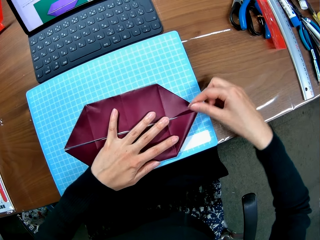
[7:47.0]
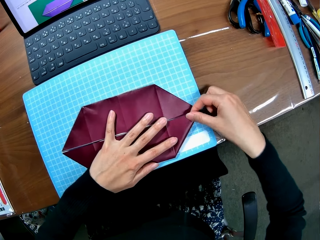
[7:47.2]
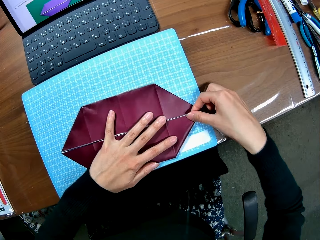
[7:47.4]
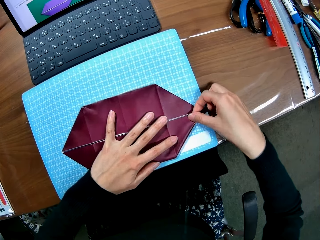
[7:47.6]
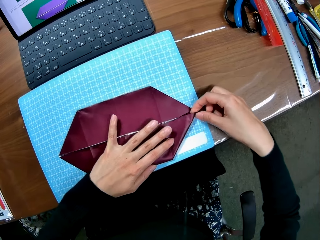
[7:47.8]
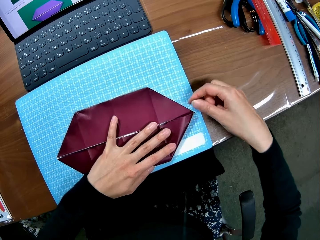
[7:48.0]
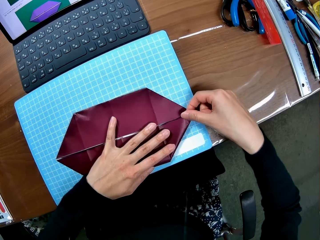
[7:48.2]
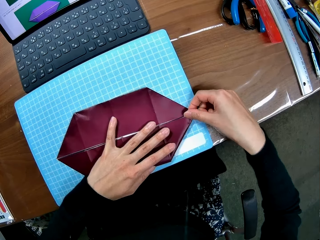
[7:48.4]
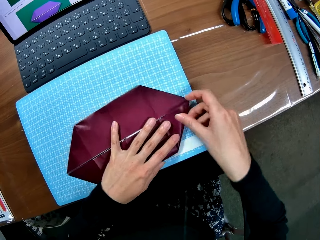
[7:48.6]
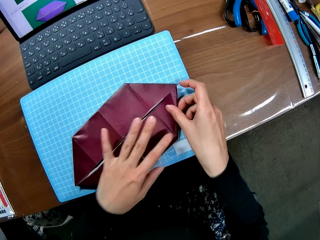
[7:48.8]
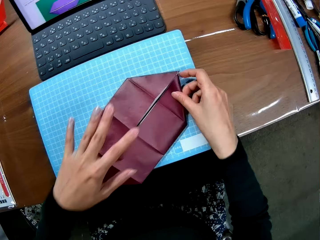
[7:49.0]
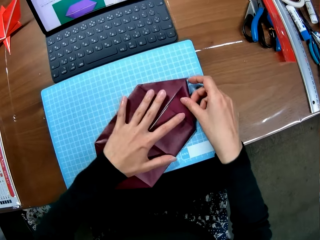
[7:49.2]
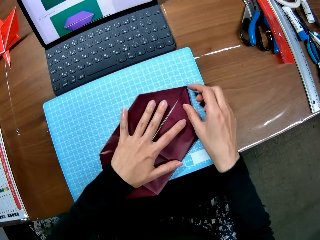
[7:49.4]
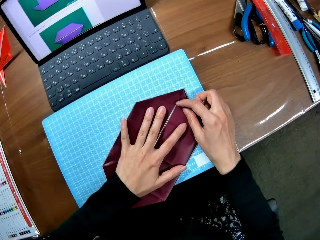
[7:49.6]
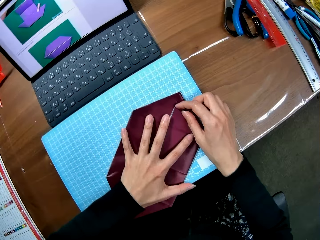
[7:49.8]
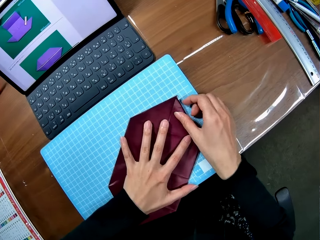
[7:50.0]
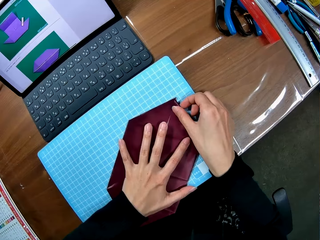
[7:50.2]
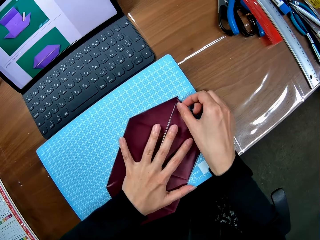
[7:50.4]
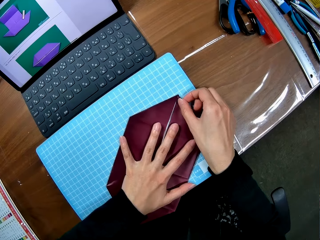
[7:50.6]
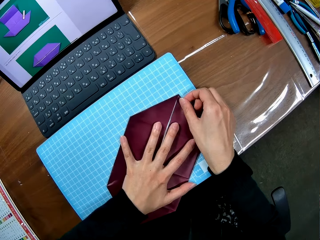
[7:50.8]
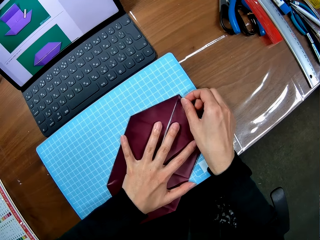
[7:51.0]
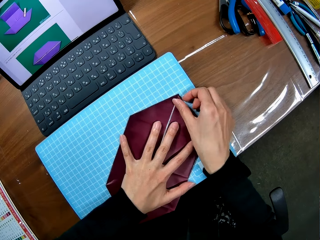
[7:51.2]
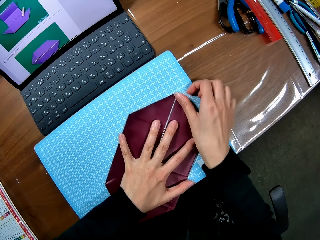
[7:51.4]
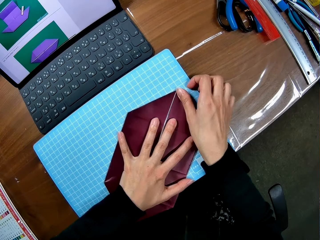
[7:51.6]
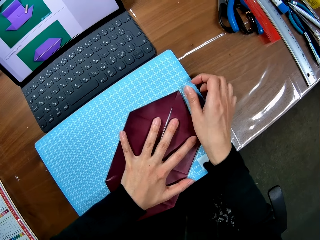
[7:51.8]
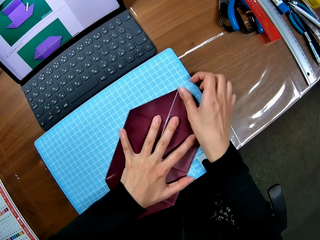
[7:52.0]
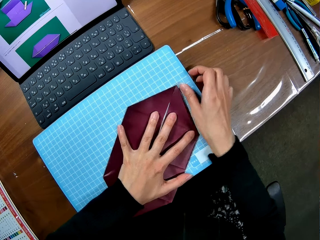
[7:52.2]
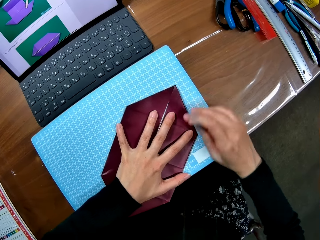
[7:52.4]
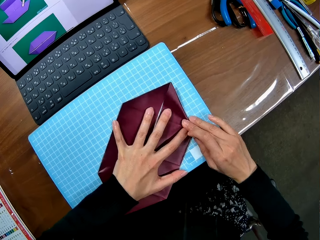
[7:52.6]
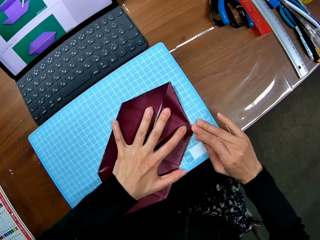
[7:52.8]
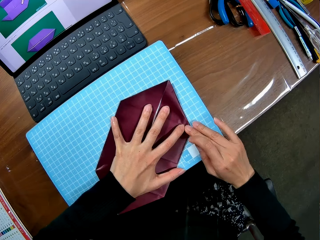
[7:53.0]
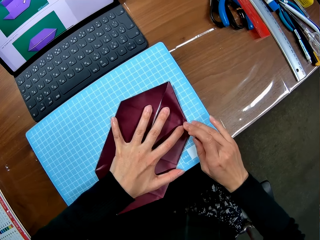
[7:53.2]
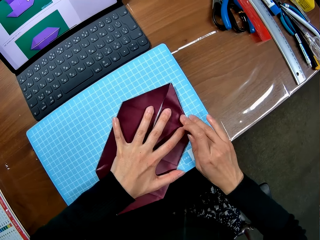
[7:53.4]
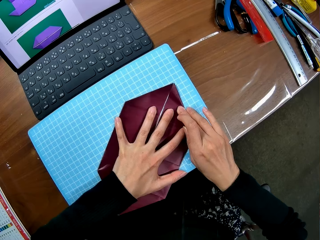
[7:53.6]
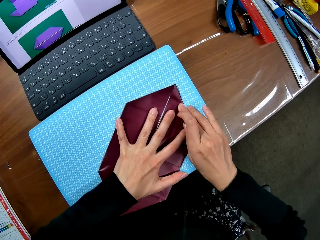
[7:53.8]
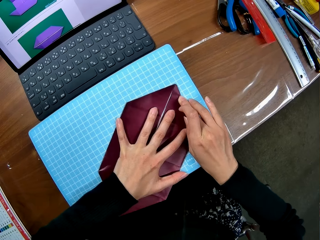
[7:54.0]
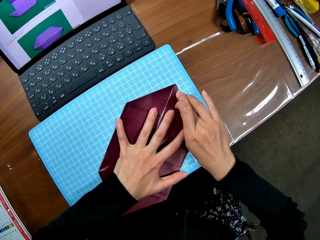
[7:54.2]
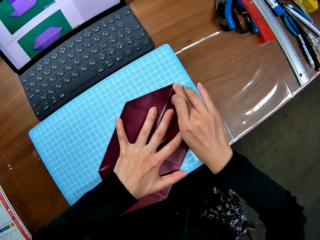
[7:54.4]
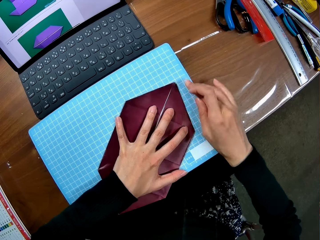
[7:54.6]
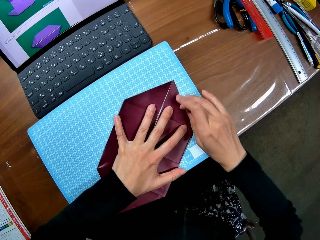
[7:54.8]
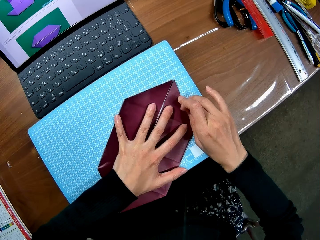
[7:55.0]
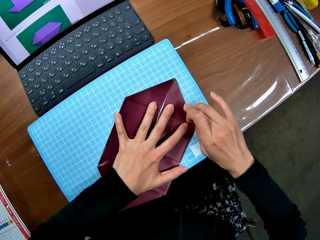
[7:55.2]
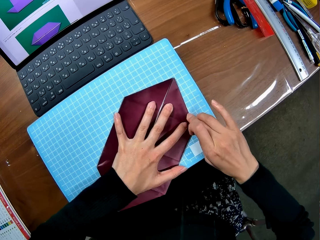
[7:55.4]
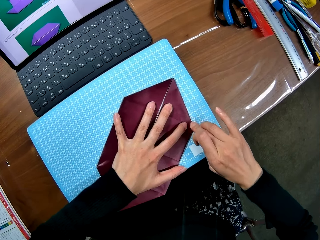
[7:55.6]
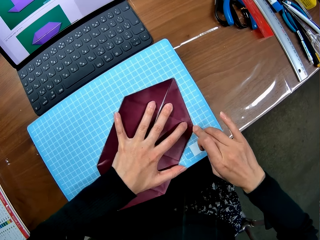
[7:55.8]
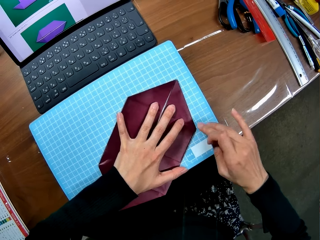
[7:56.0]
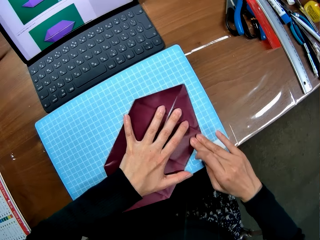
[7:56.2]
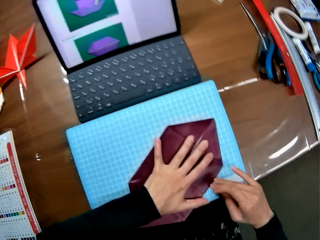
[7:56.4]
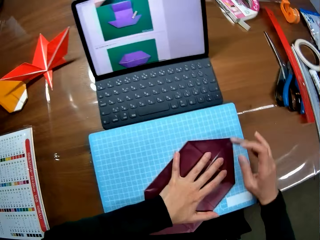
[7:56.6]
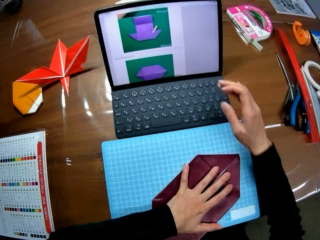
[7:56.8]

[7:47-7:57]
The camera wearer aligns the colored paperboard.

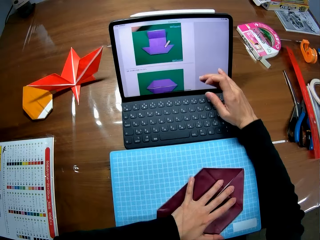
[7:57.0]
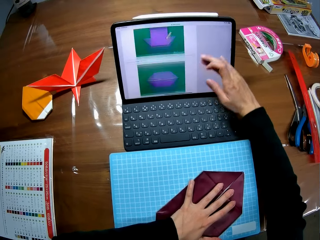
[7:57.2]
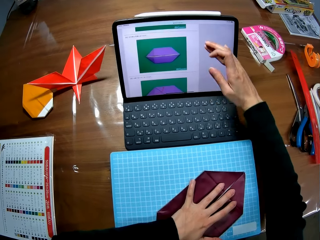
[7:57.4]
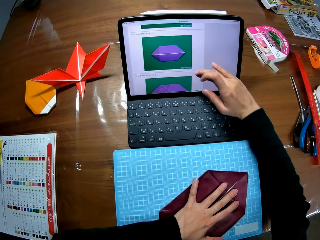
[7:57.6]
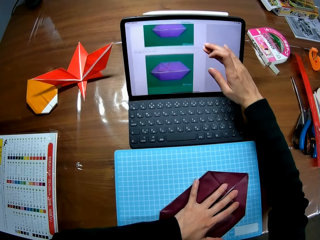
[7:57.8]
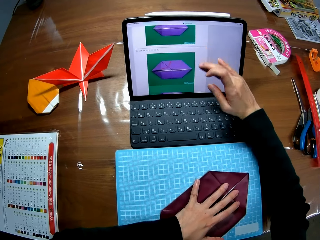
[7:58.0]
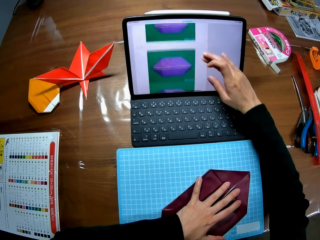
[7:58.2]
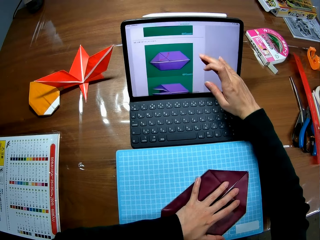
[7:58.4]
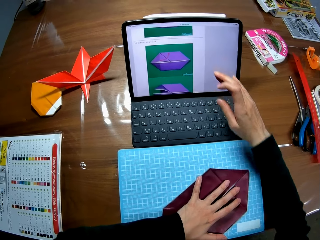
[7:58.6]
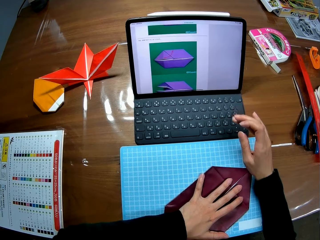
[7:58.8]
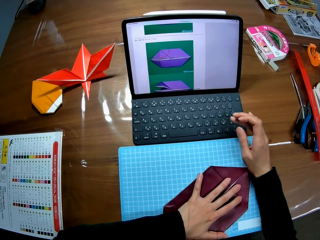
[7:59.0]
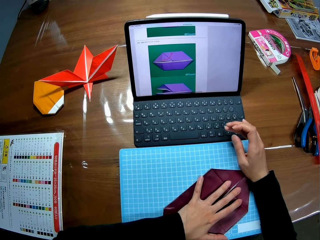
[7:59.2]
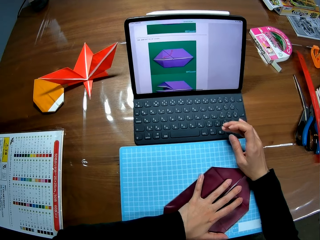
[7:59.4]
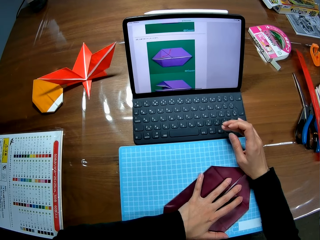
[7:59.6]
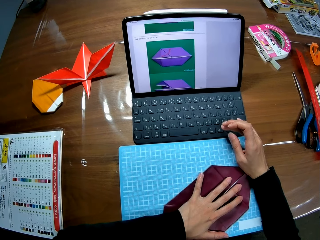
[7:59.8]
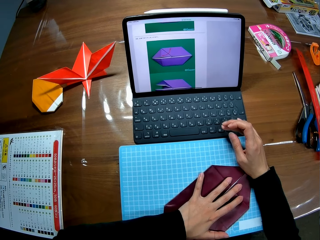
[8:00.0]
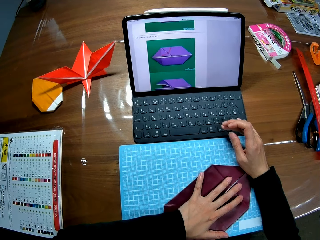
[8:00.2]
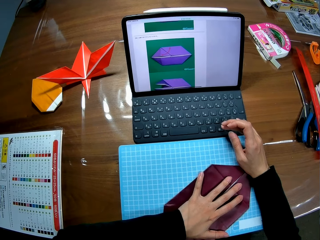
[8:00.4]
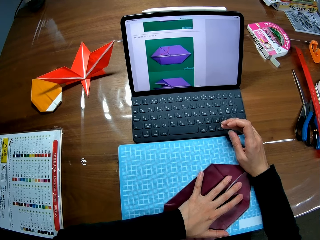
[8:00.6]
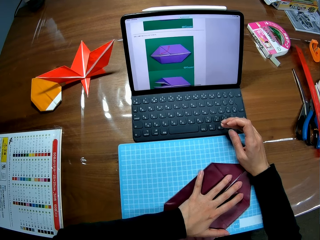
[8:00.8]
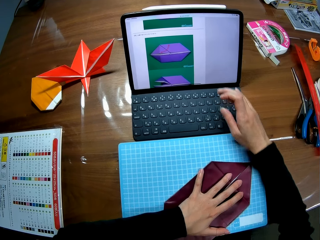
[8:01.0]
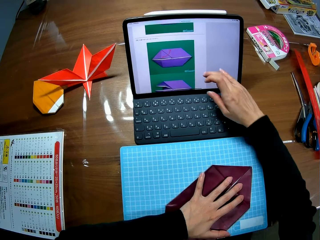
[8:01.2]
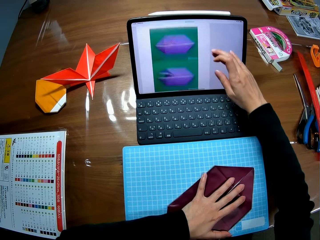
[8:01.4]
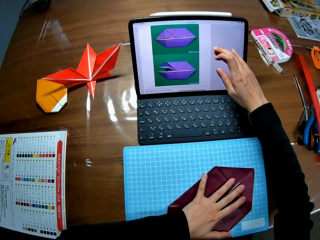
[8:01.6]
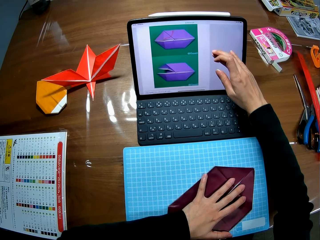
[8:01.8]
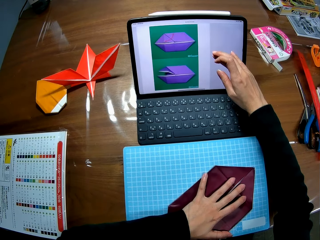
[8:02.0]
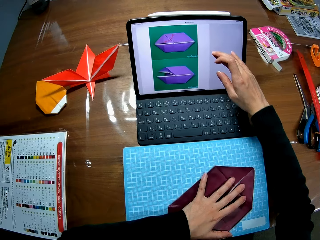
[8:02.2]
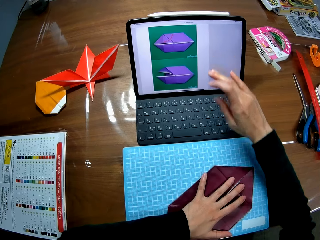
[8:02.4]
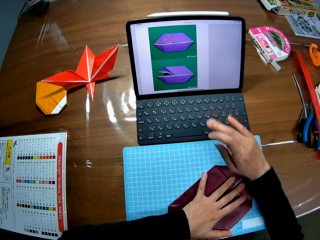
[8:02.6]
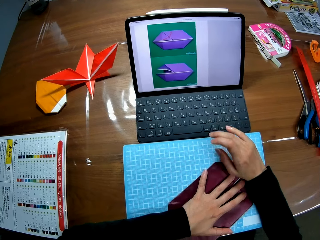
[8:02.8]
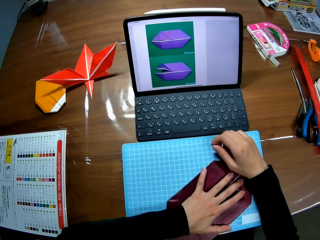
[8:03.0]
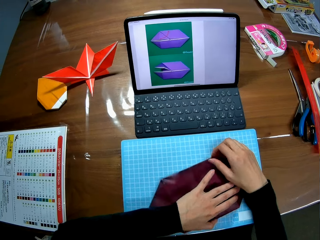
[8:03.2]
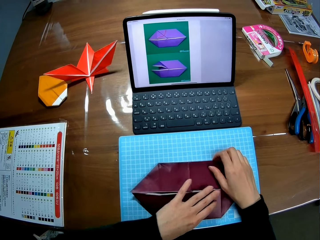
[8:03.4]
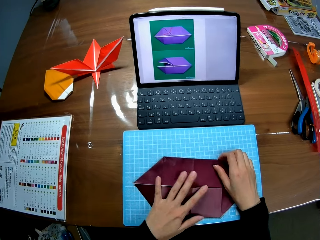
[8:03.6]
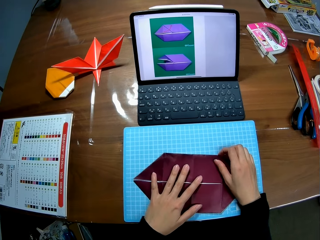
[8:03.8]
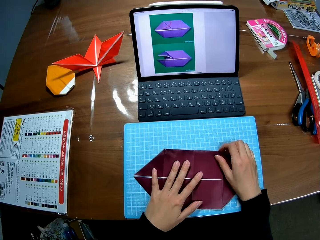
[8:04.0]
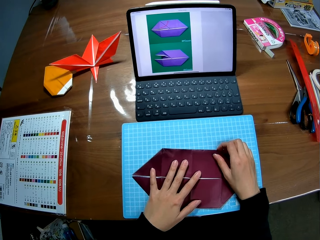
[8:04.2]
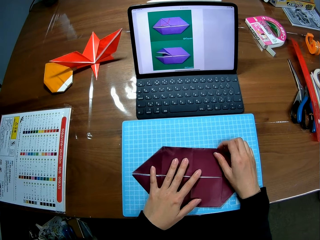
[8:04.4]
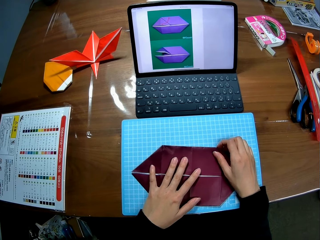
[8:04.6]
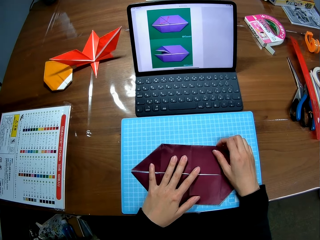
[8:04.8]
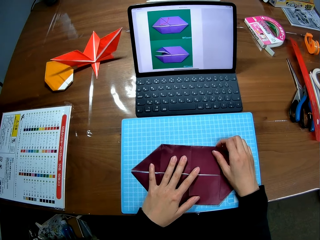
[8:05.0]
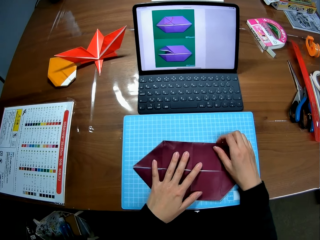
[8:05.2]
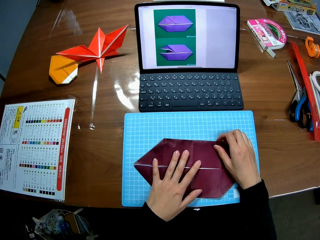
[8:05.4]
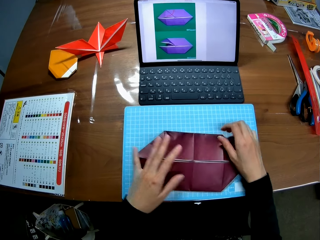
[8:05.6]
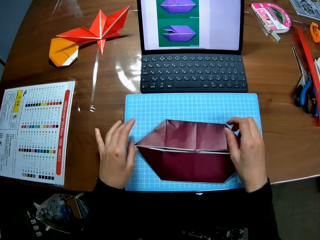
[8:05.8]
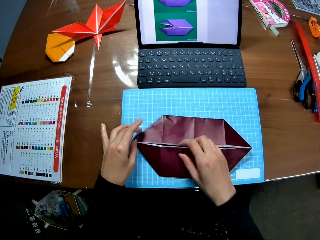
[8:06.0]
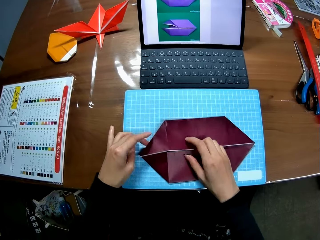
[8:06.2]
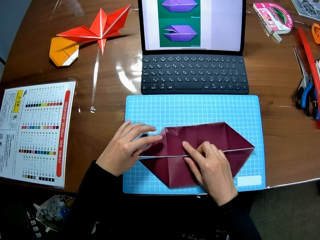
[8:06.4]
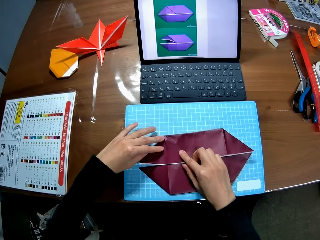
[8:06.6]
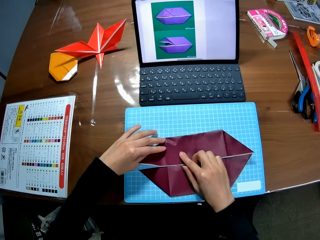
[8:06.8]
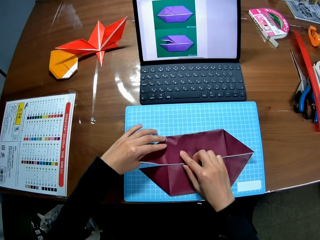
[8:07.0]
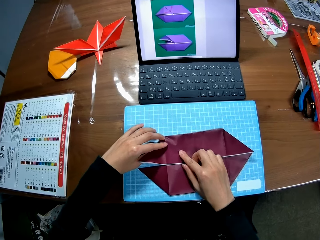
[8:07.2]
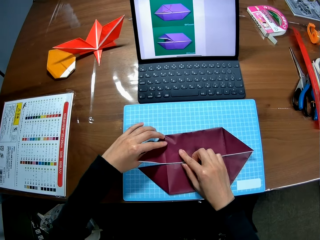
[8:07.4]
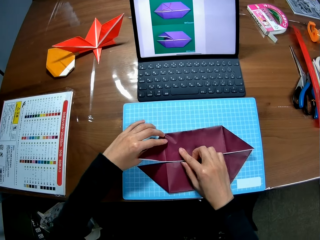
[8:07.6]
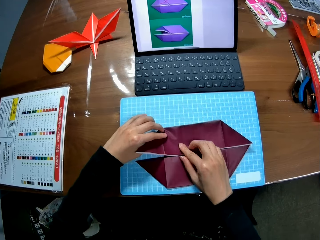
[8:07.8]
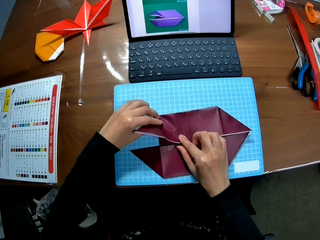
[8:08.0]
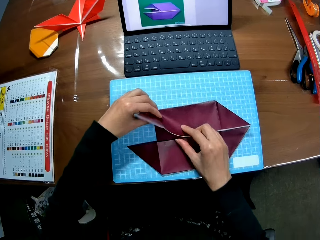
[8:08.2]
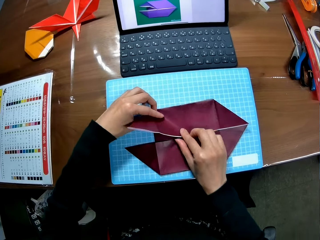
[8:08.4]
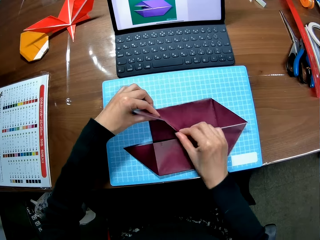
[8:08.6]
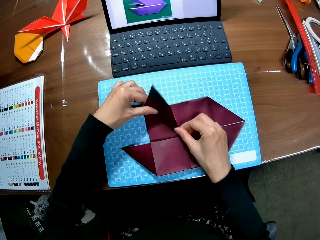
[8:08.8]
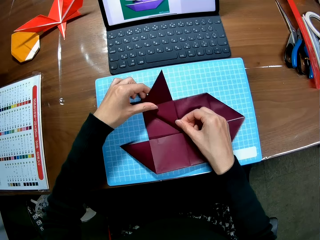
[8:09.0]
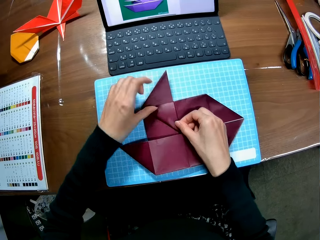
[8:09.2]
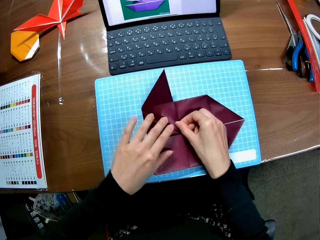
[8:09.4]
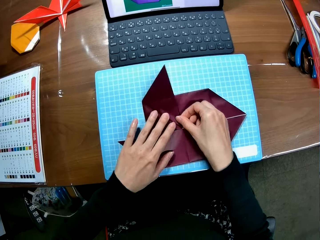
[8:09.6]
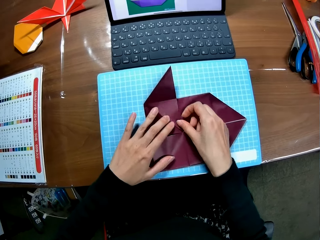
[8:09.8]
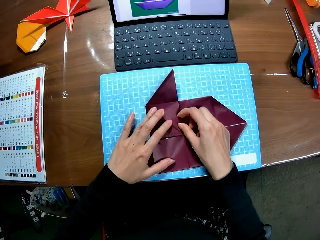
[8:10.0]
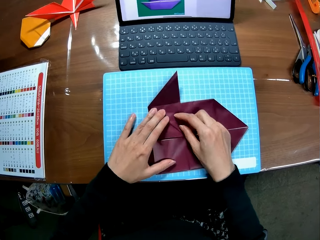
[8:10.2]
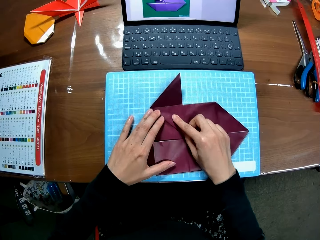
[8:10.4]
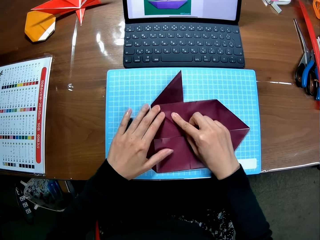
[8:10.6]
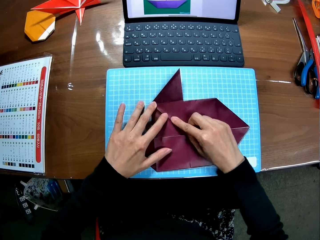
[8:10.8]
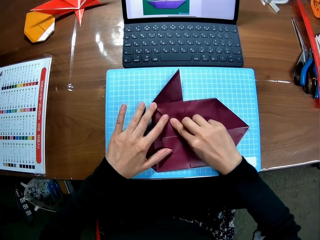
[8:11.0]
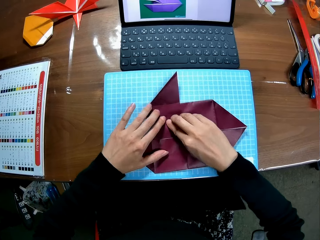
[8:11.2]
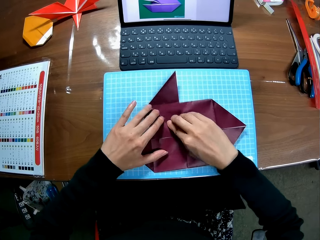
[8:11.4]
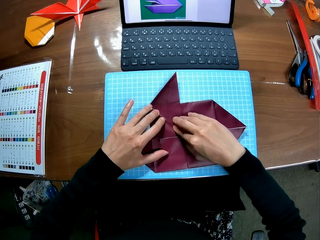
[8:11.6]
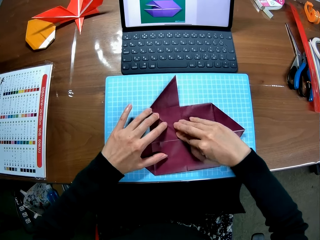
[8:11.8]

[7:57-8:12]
The camera wearer touches the screen. They operate the laptop. They pause touching the screen. They look at the sketch on the laptop. They touch the screen. They operate the laptop. They pause touching the screen. They look at the sketch on the laptop. They fold paper. They touch the colored paperboard. They fold the colored paperboard.
